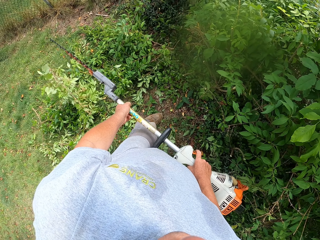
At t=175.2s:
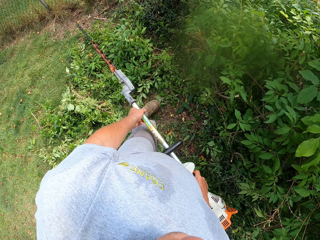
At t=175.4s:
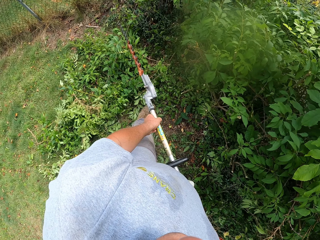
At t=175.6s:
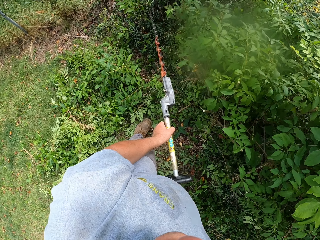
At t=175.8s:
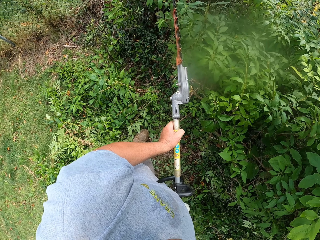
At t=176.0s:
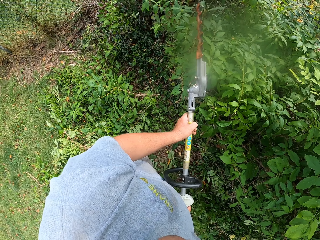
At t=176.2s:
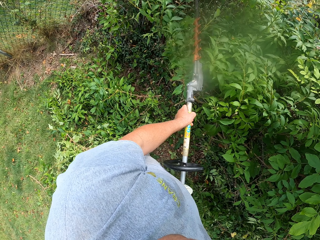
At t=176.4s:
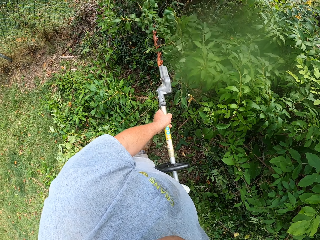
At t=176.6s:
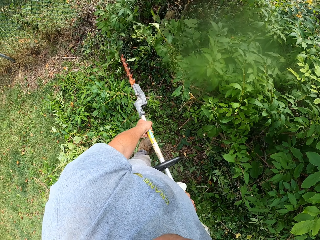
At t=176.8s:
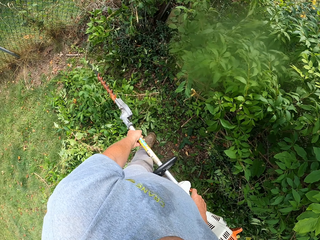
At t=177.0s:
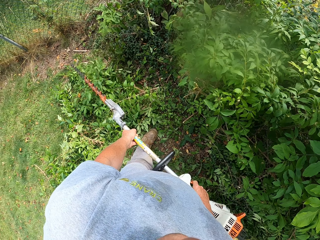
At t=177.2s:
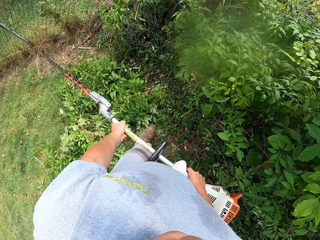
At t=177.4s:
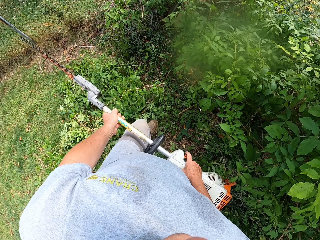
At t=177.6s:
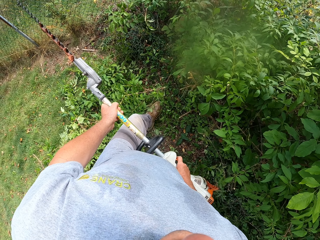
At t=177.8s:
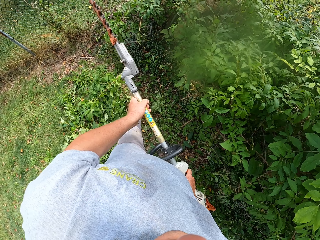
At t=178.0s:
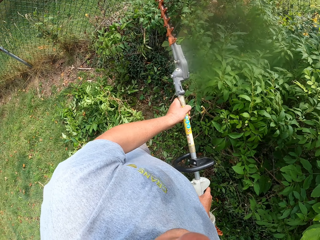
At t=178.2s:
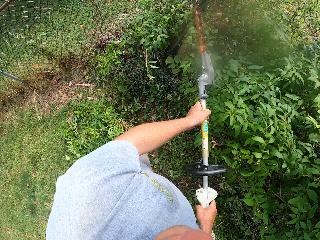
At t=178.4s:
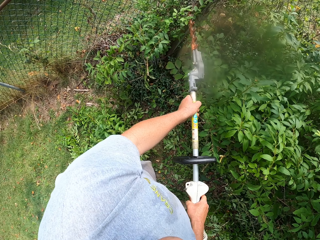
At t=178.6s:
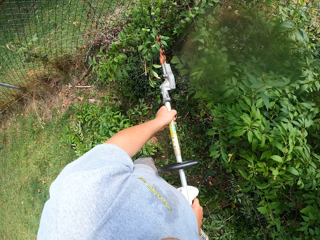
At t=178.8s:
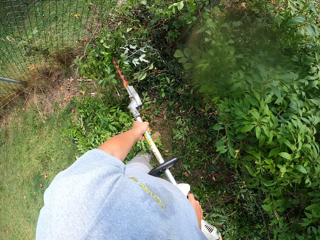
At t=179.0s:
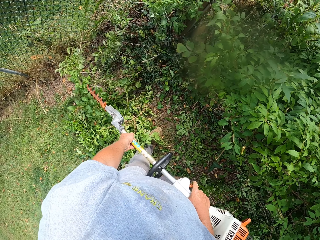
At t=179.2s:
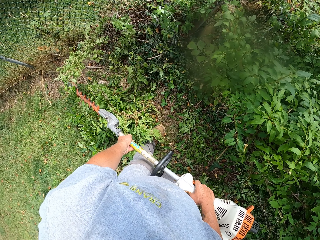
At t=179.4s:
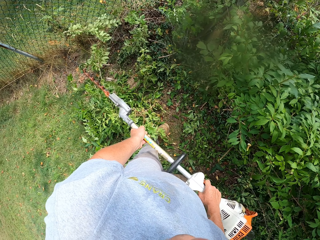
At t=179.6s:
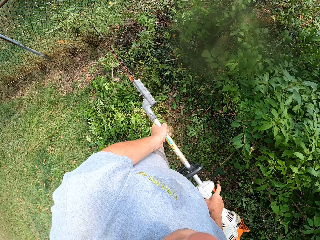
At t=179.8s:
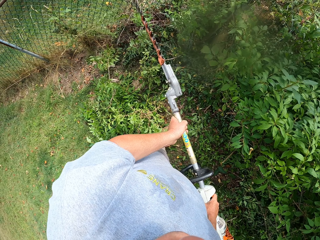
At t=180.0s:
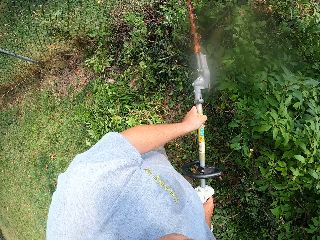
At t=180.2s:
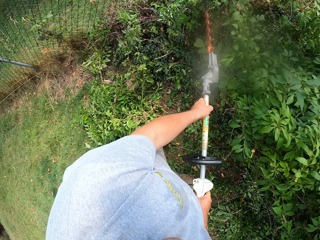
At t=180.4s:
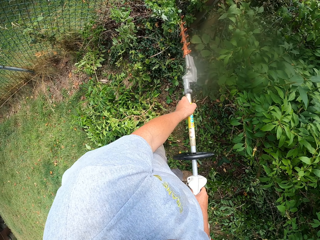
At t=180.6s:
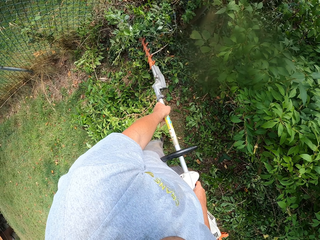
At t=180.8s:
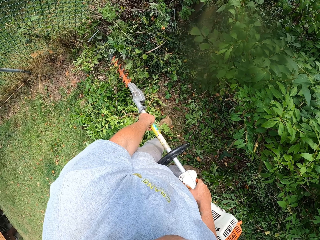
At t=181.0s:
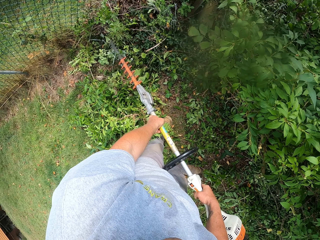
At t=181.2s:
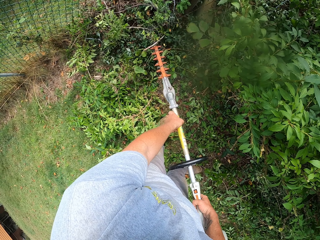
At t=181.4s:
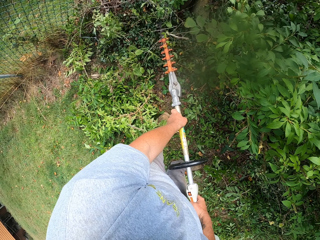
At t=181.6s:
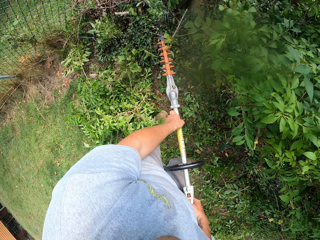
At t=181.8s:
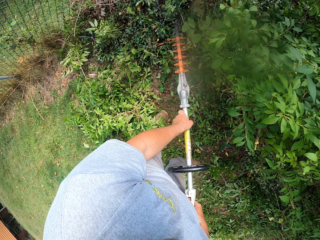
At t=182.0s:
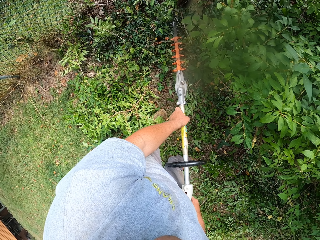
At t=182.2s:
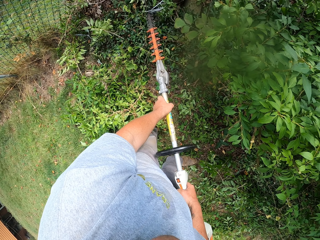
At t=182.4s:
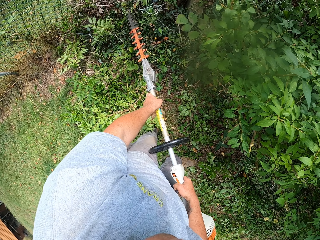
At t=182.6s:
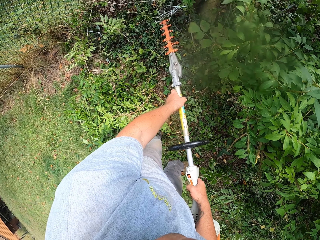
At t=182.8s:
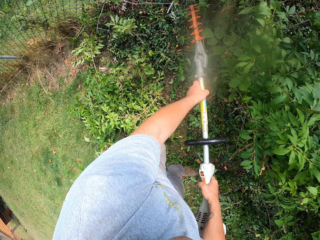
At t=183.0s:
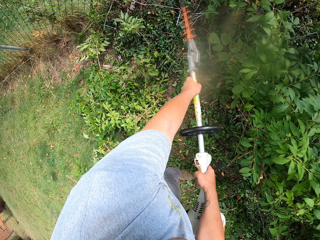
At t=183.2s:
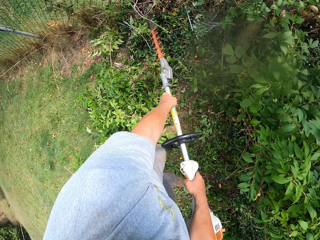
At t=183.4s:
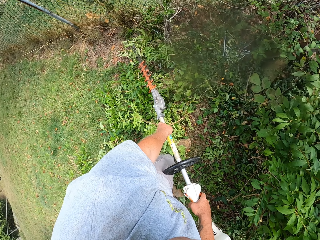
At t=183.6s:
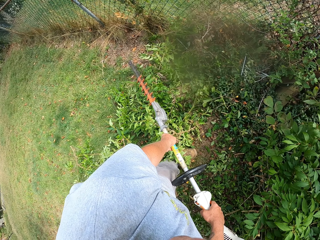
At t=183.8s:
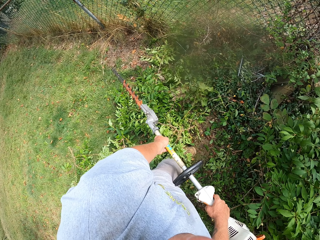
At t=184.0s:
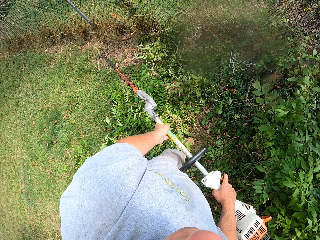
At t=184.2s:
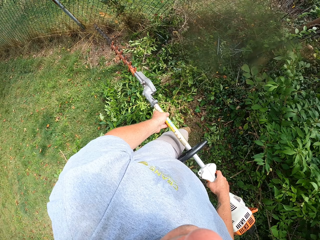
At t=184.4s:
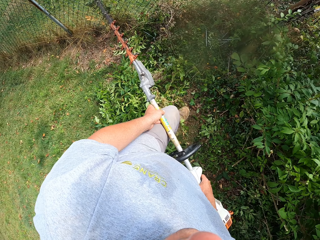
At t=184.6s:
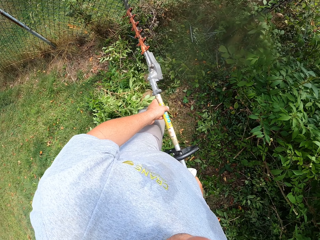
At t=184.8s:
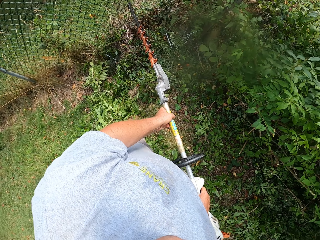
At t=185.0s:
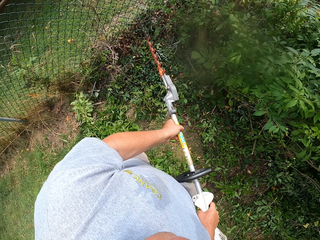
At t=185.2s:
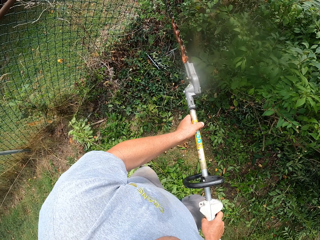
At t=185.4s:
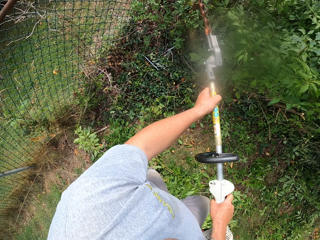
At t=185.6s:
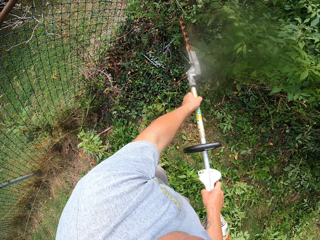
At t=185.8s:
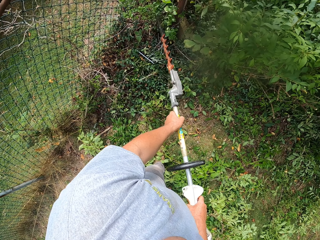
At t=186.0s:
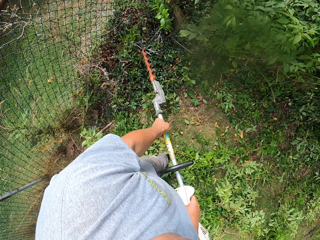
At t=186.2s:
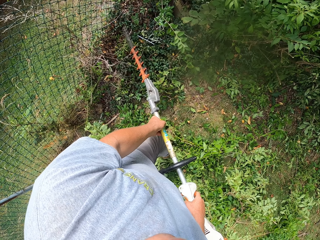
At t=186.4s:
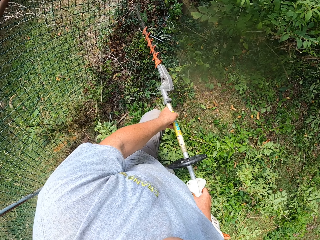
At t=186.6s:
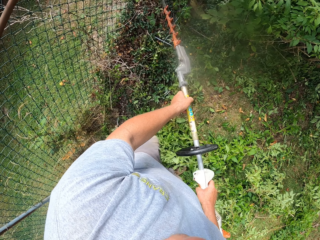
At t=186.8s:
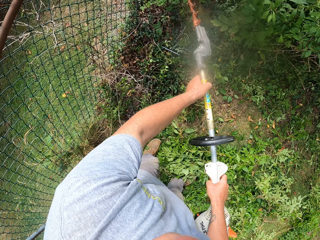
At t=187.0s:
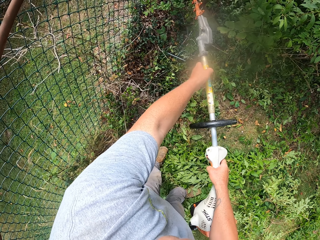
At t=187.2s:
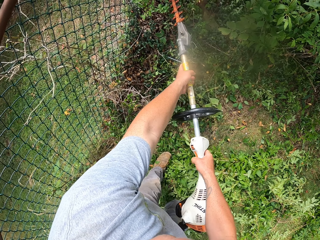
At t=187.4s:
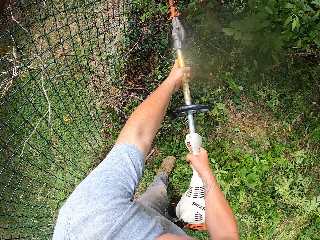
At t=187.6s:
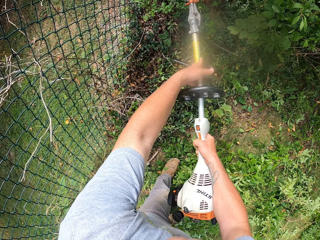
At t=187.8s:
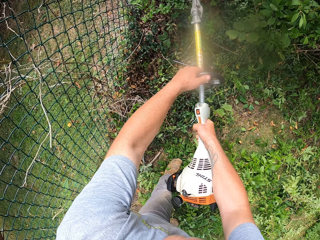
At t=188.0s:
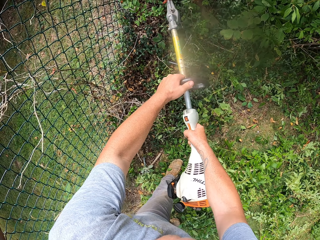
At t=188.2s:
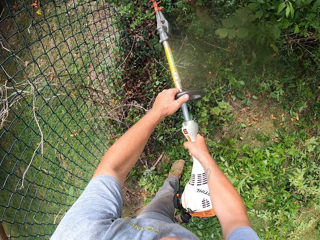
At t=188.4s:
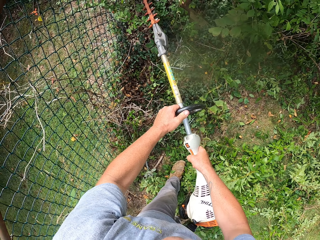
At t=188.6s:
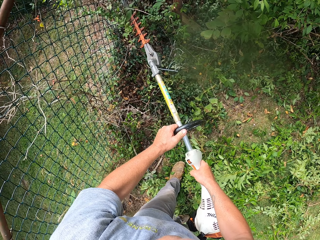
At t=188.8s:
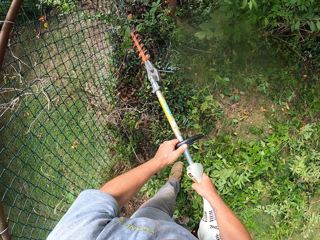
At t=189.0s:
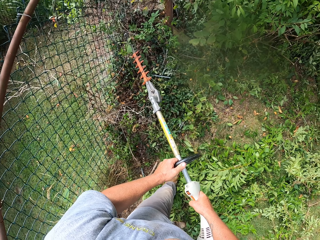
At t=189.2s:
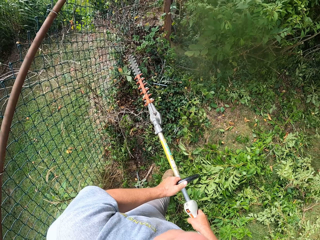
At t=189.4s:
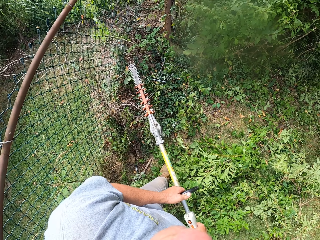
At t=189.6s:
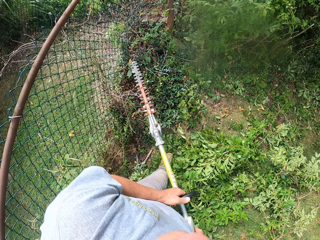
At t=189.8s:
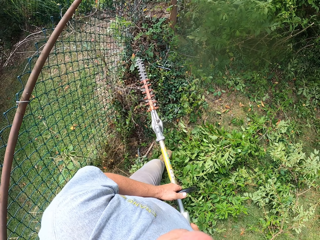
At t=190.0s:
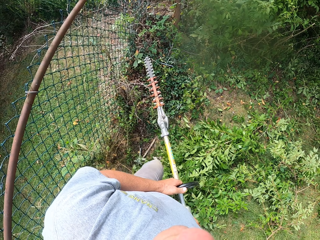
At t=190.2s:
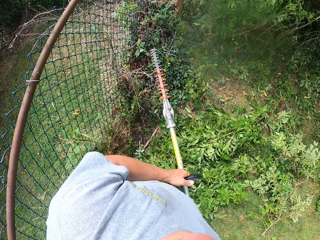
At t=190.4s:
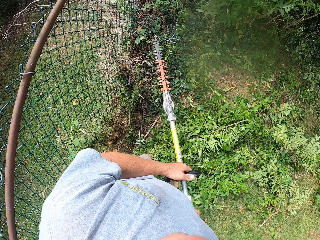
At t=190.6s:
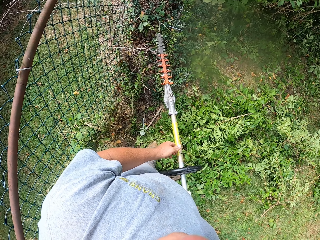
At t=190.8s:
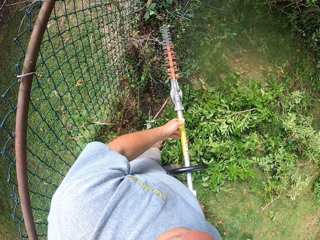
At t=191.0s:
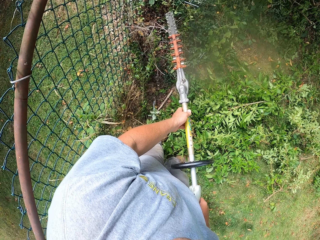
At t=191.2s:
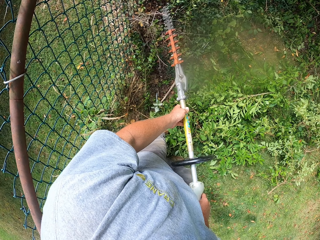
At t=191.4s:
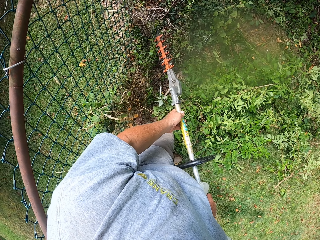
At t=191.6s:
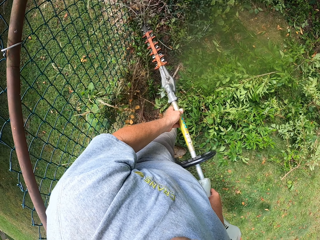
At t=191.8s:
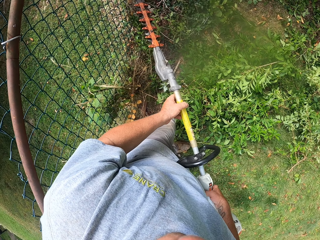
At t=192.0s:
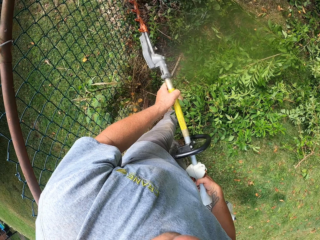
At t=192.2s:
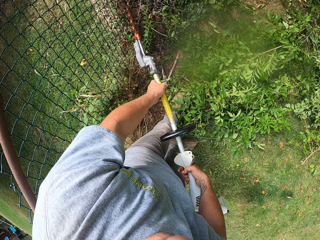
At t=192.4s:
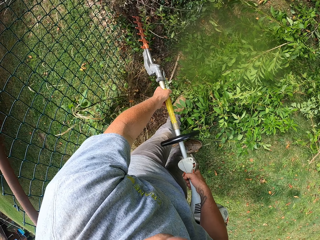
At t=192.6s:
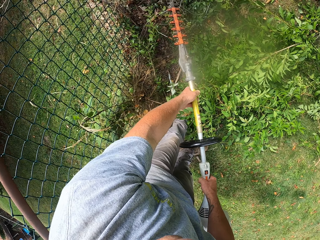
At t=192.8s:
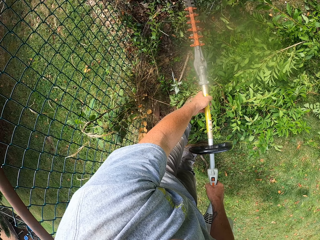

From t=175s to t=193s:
The camera wearer trims the fence with a trimming machine. They move on the field. They cut the bush with the brush cutter.

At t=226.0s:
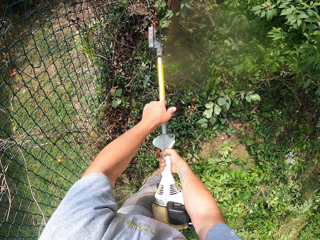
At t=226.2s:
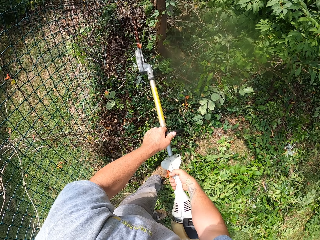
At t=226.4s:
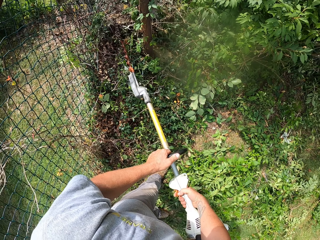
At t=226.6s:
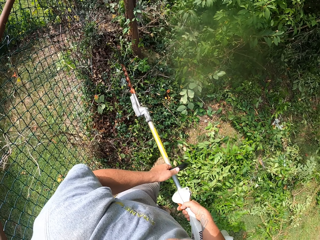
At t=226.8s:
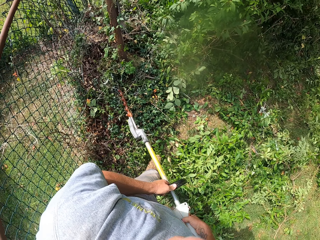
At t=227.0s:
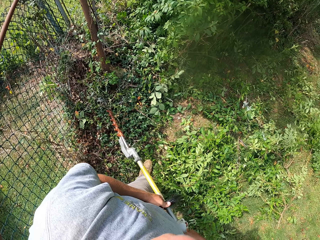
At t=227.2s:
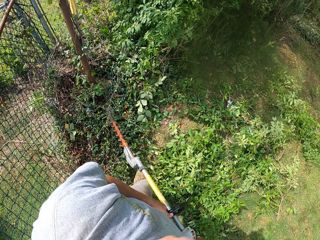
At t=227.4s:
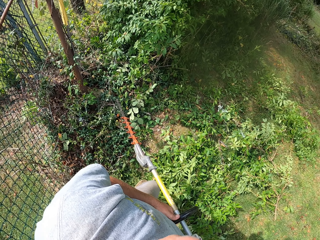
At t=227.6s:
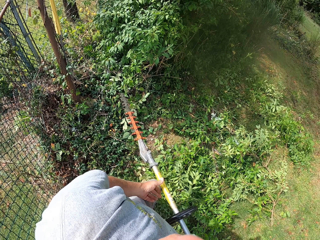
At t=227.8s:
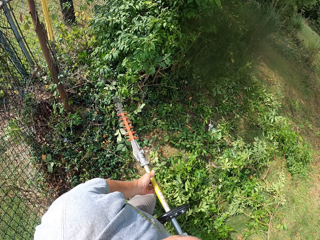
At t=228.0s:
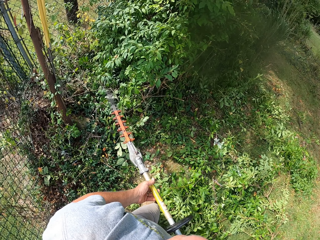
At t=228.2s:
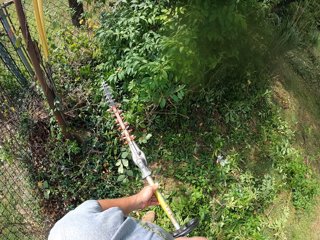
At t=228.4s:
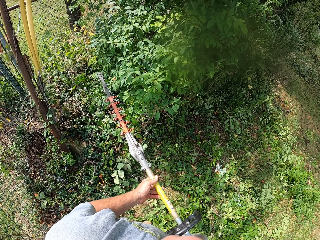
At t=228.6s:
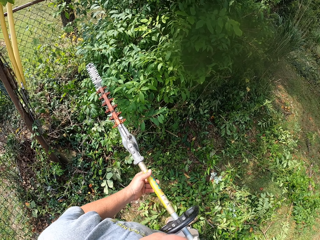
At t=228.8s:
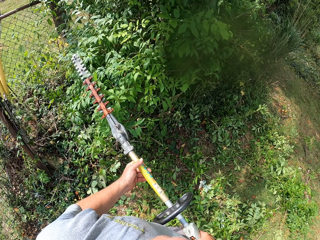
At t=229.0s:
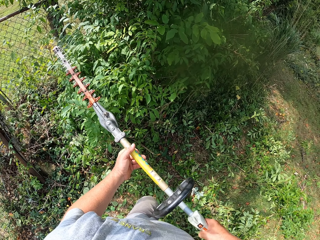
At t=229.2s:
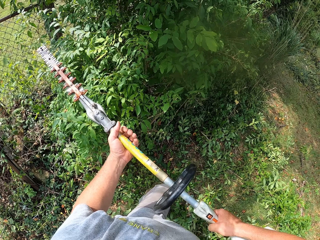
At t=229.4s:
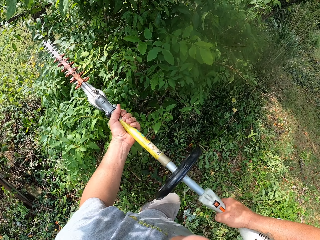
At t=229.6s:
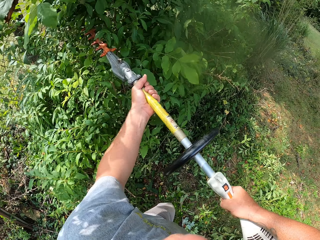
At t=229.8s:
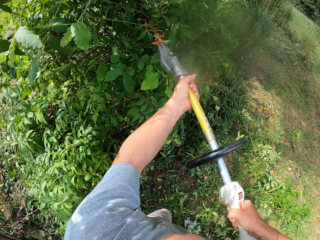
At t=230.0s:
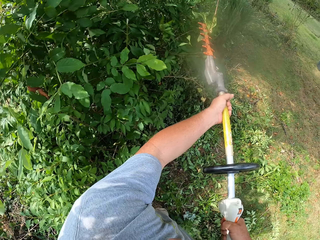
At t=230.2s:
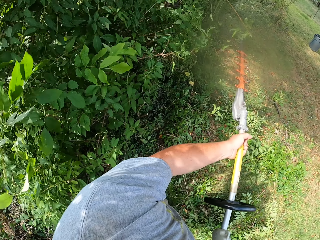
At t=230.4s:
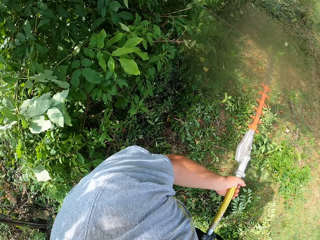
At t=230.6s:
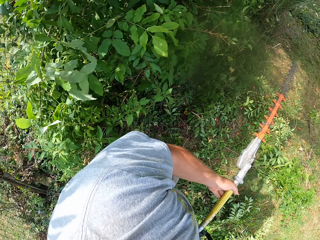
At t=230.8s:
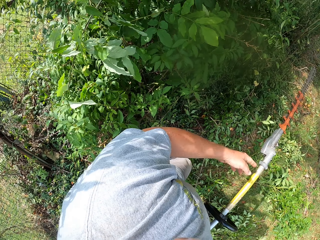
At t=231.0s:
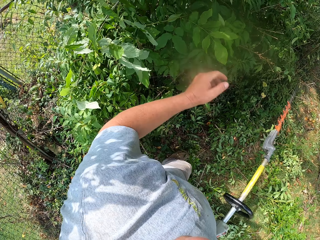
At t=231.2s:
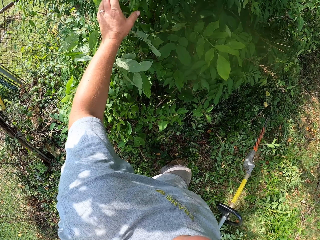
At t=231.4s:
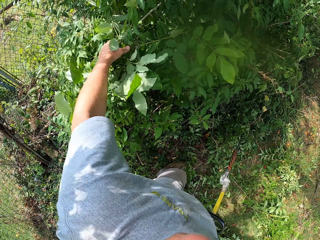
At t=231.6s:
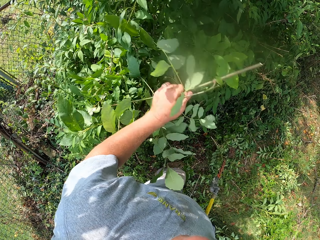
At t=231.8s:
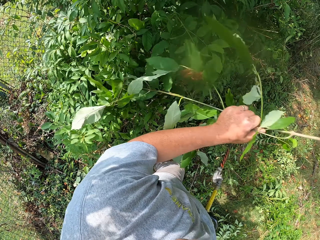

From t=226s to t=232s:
The camera wearer walks on the field. They cut the bush with the brush cutter. They pick up the bush with the hand.
